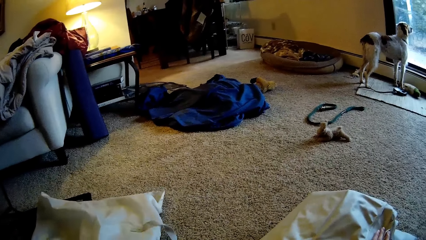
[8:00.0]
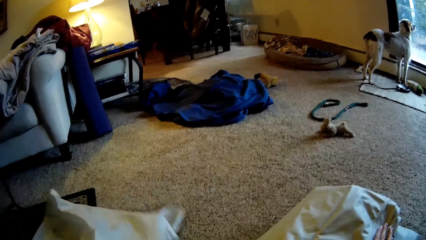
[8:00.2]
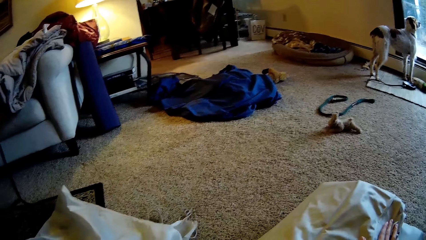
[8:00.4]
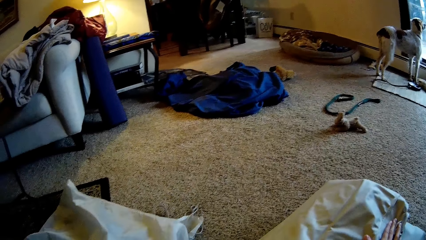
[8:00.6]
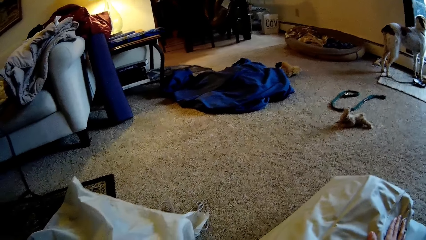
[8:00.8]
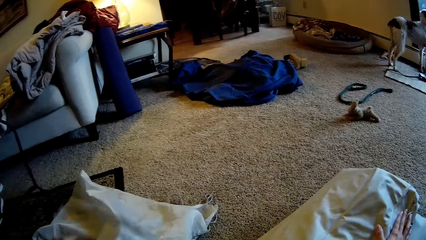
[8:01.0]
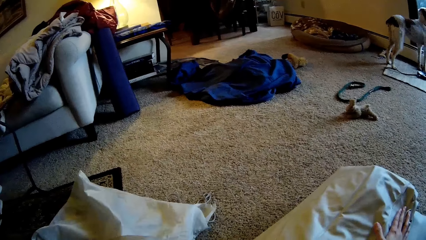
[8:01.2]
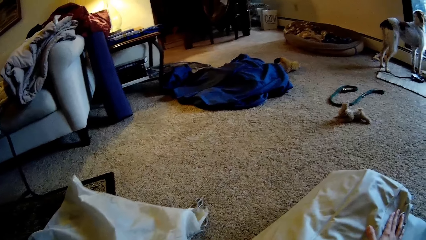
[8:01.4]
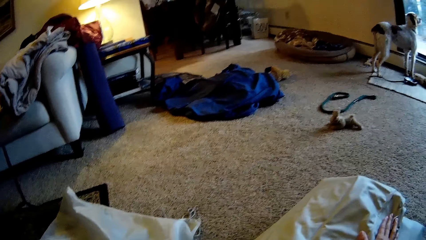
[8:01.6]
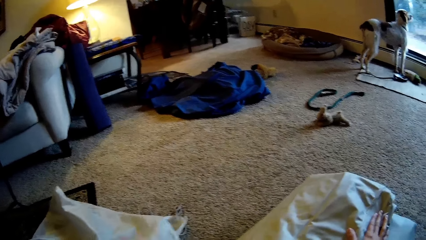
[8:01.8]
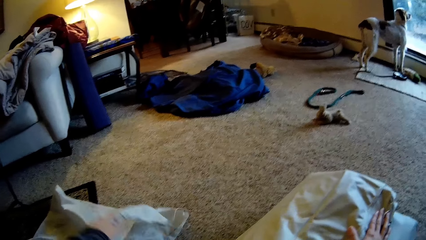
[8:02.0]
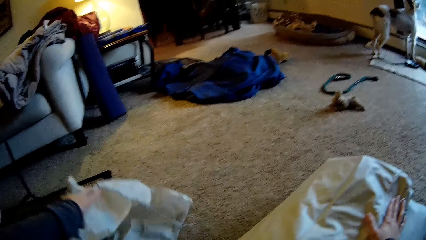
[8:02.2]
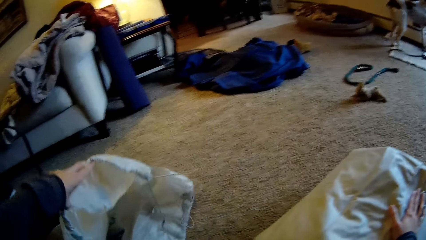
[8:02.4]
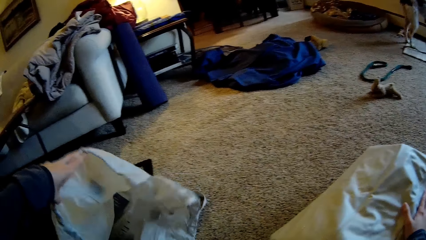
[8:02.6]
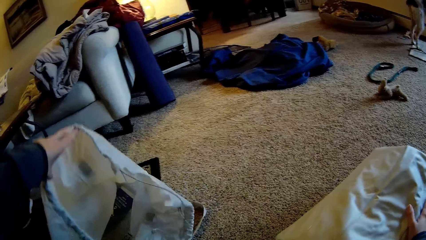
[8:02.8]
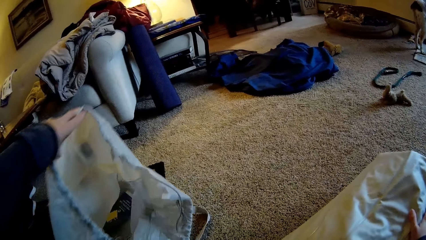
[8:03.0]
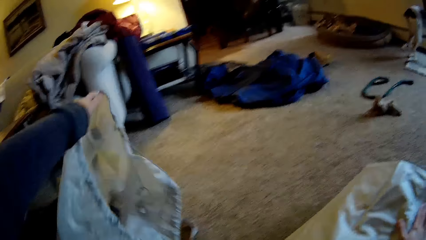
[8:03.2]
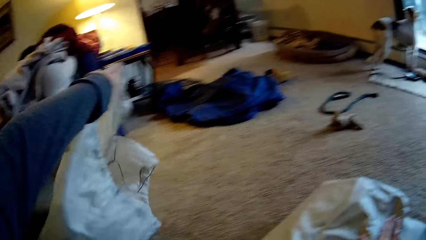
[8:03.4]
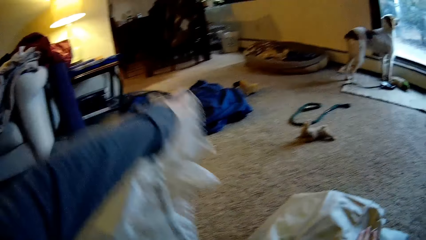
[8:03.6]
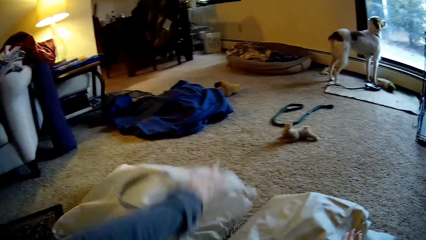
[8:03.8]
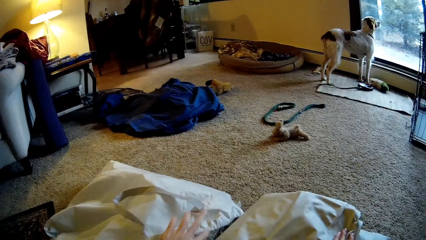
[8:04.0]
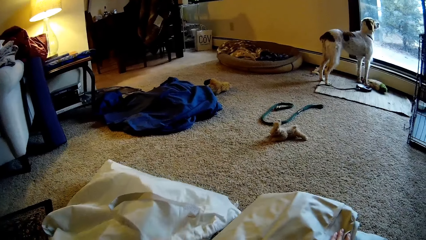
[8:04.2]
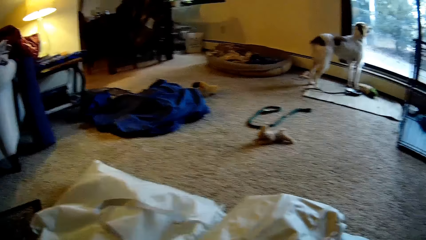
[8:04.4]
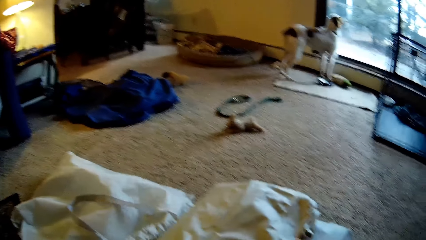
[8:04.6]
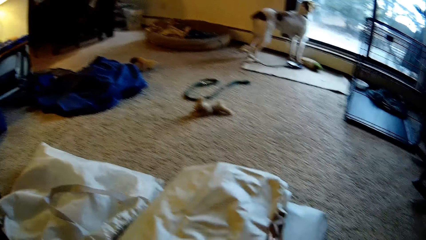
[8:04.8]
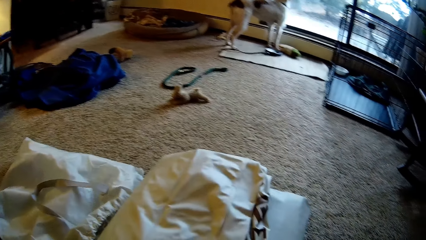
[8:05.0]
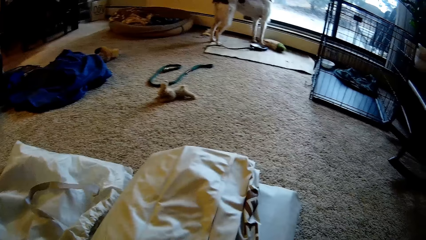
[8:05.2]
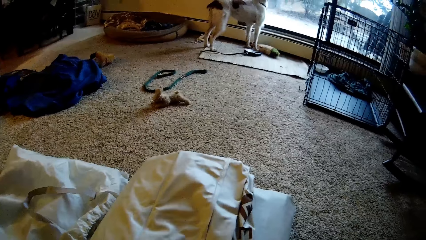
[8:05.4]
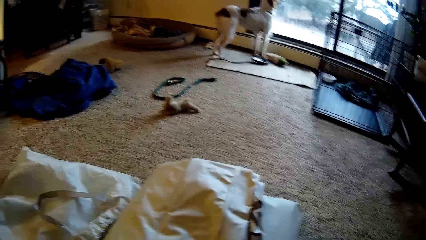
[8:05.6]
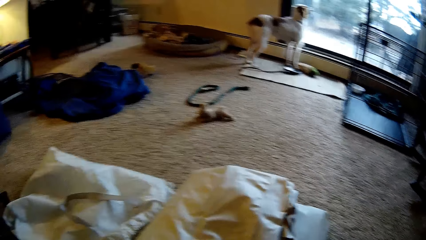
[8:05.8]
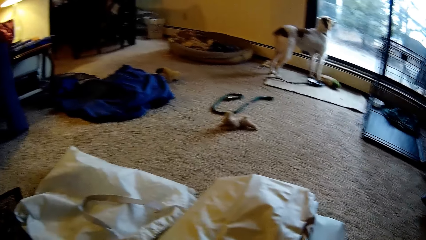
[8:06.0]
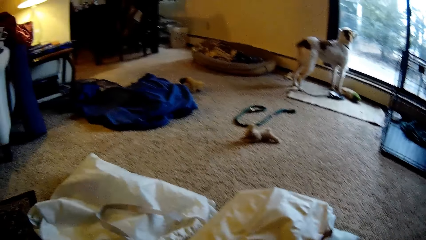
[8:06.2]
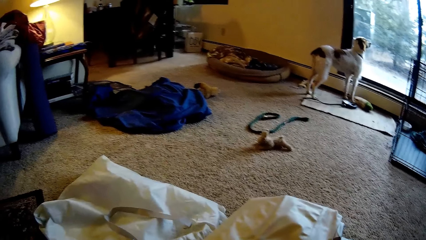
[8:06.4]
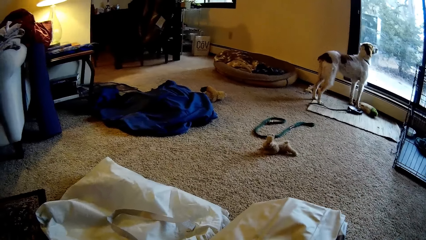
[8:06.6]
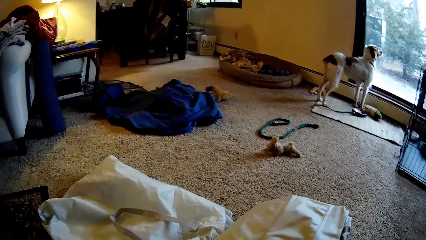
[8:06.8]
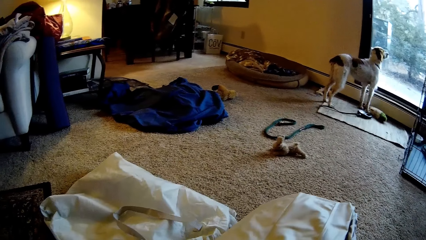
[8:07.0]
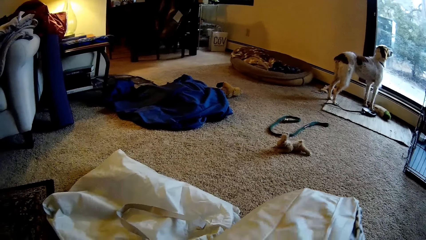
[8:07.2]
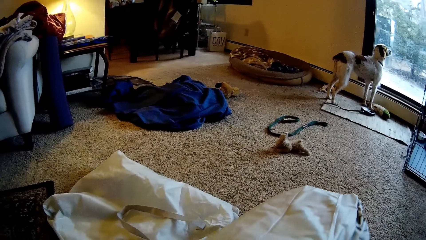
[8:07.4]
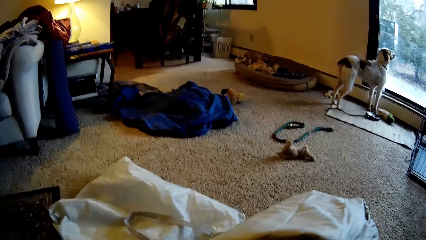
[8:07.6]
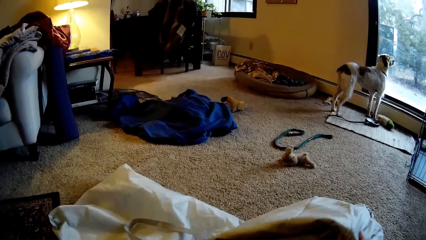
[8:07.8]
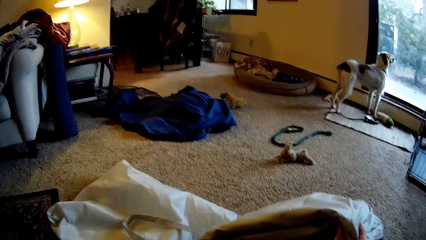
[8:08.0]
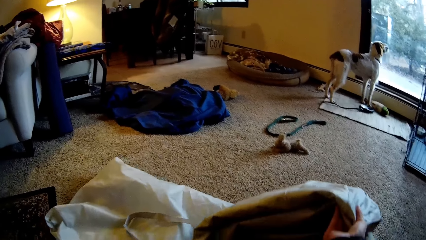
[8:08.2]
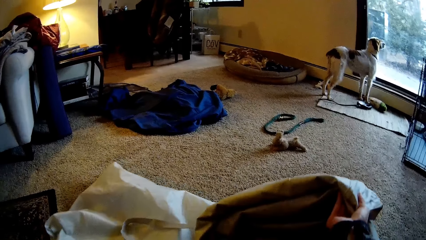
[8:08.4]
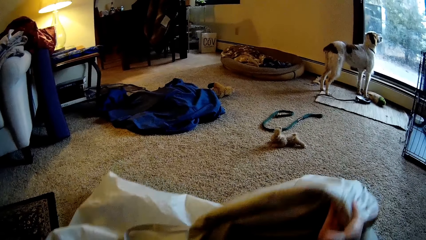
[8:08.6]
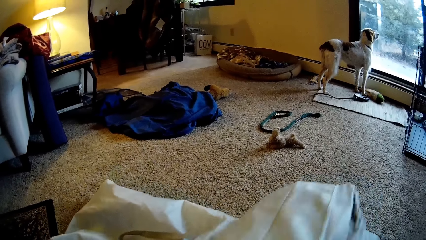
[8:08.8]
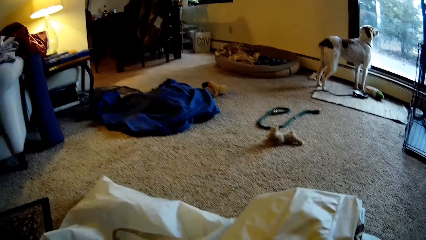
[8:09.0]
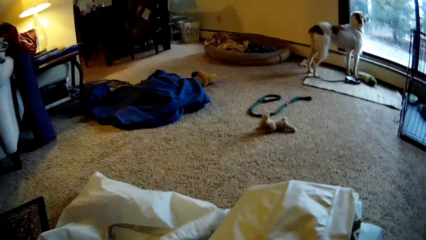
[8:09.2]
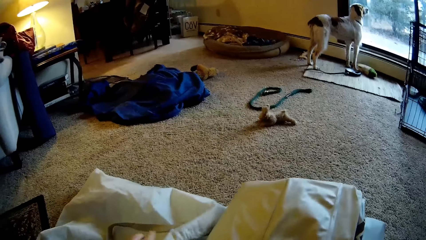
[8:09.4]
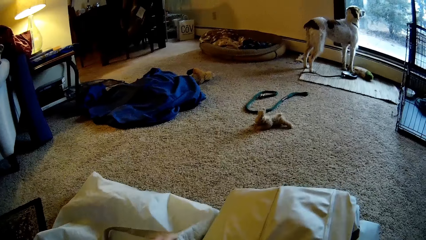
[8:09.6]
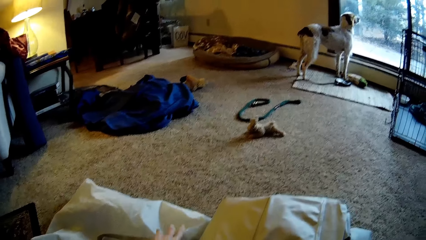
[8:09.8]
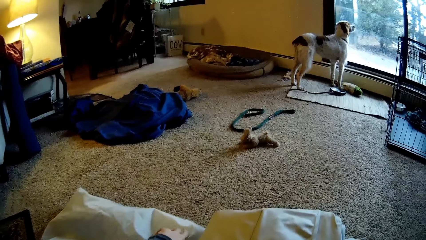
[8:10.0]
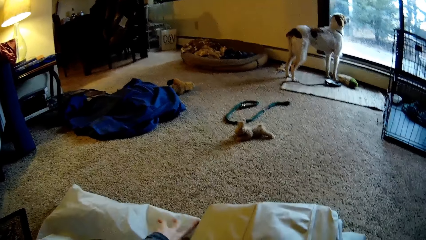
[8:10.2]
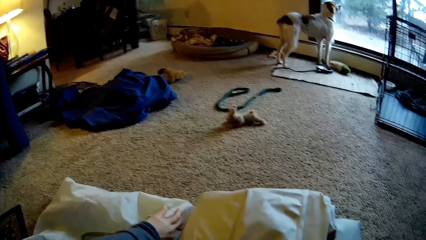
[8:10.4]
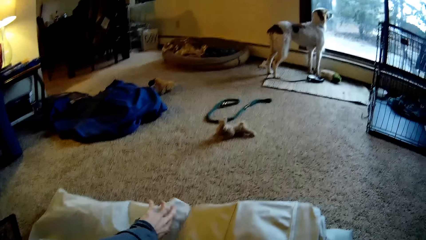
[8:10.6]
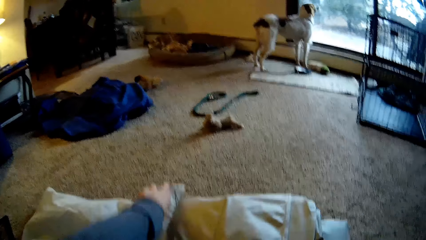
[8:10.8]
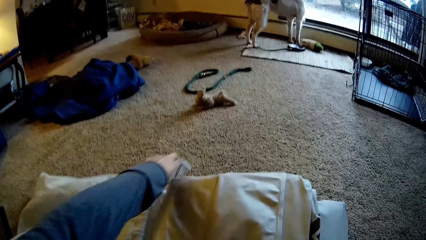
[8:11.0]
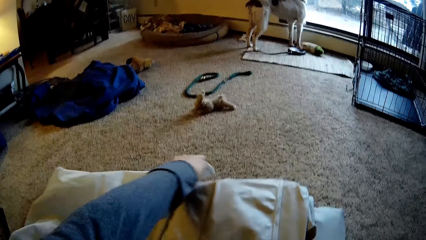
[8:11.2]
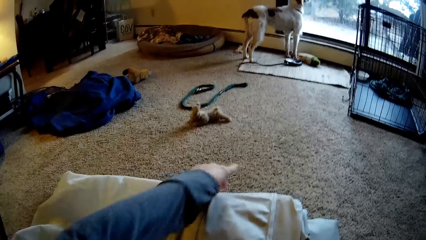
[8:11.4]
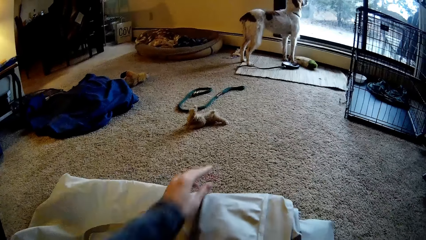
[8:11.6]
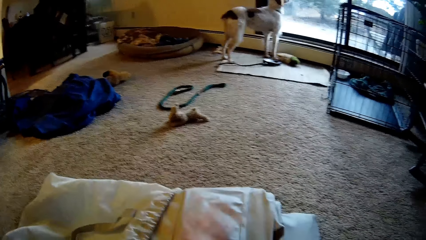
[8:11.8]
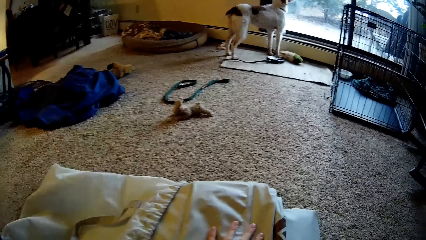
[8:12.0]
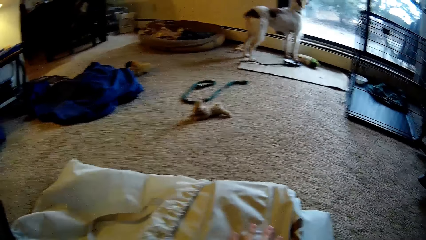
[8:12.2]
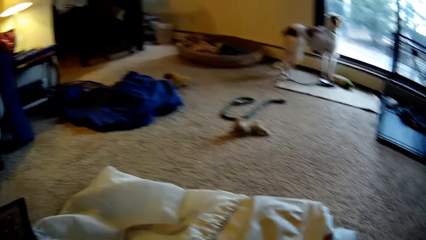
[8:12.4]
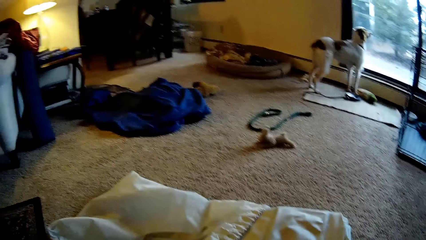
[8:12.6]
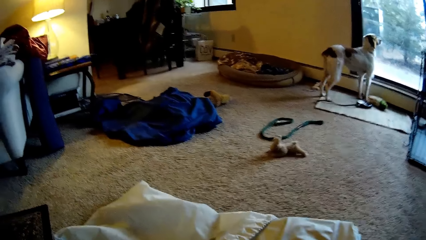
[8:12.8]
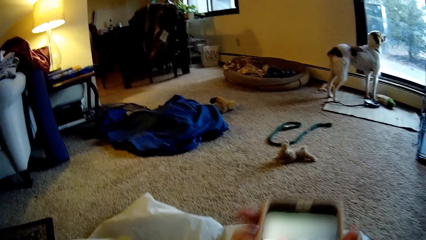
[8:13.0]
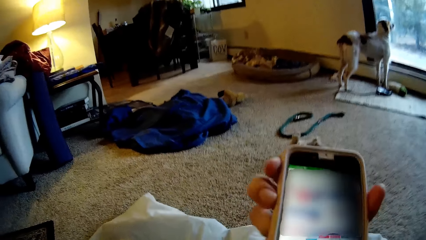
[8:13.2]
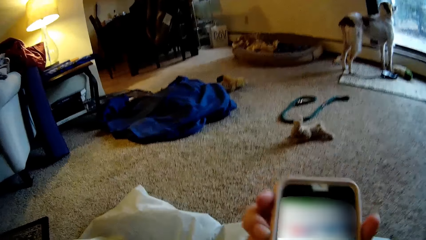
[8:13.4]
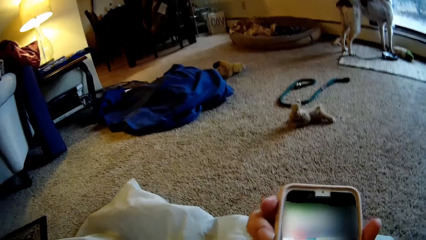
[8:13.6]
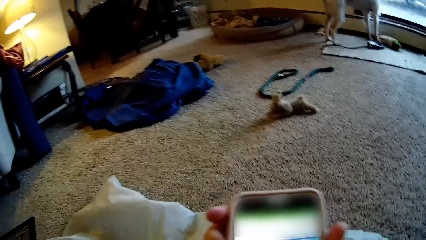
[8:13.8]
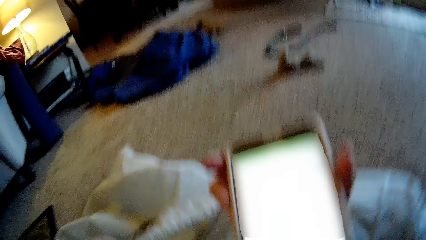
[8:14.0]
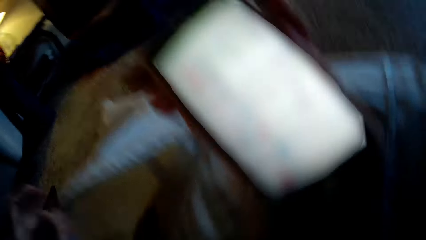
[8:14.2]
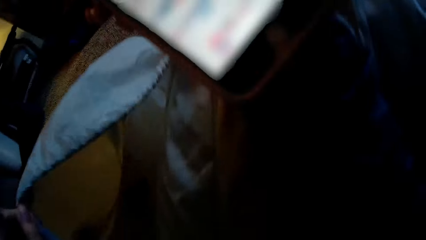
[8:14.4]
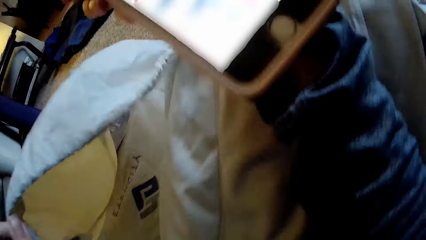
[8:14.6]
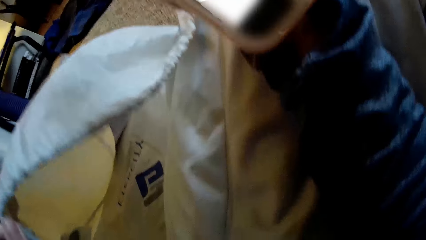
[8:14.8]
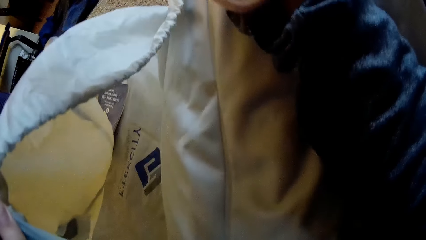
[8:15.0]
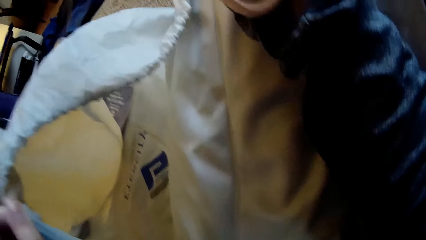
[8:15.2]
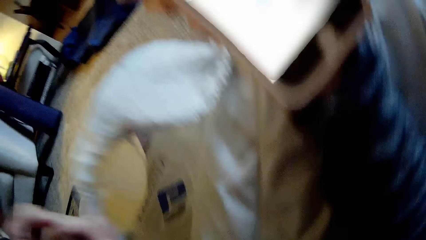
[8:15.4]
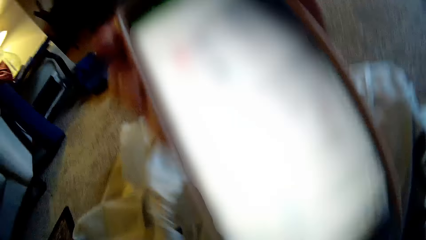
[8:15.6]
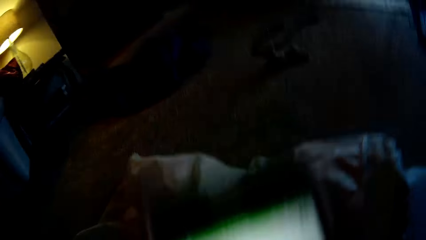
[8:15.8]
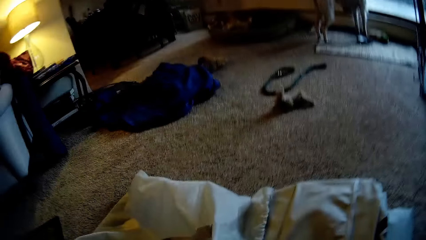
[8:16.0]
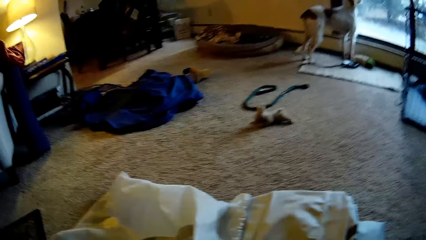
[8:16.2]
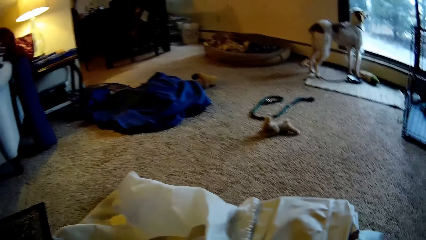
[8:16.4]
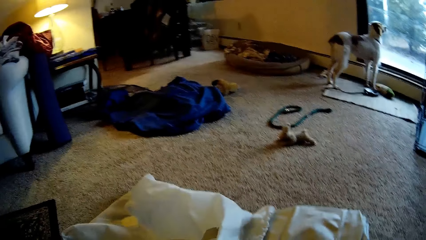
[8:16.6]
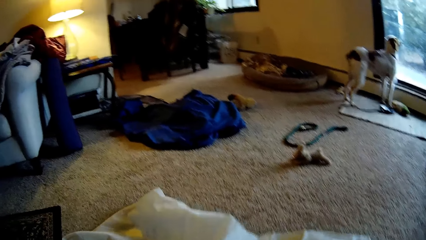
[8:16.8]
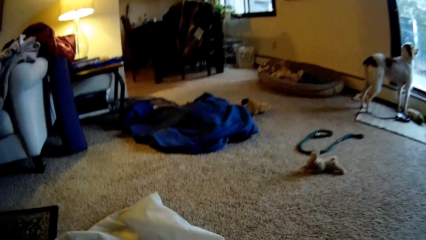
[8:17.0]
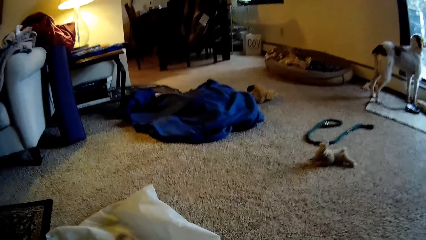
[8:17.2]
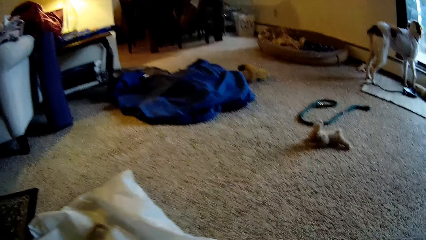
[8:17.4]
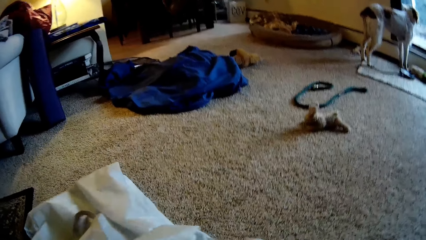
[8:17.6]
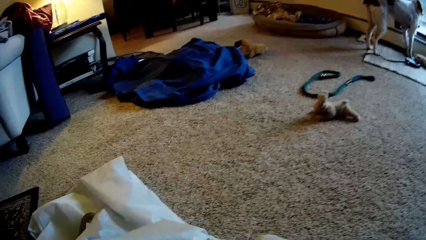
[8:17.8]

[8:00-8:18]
The camera wearer opens the big bag with his left hand. He lifts something up. He rolls the duvet with the hand. He carries a side of the bedsheet with his right hand. A person puts the duvet inside the duvet cover. The camera wearer wears a part of the bedsheet with the big bag. He presses his phone with his right hand. He lifts the cell phone up. He folds the duvet with the hand.
